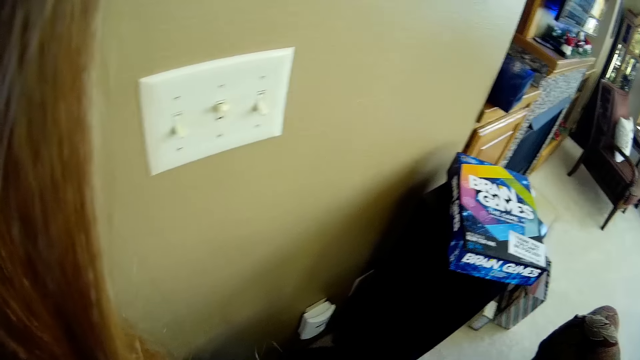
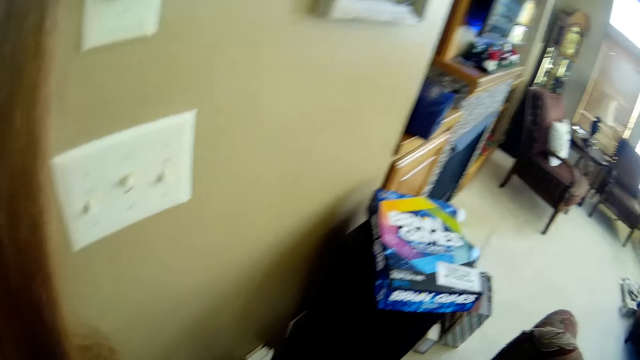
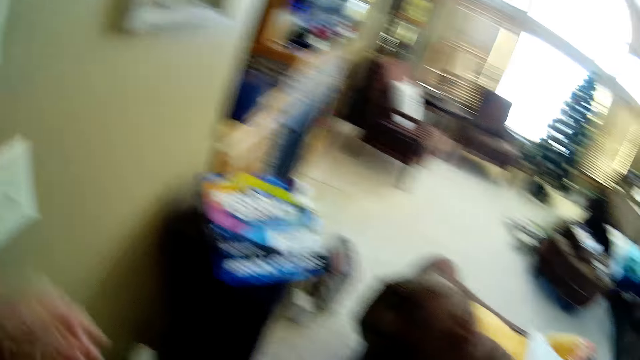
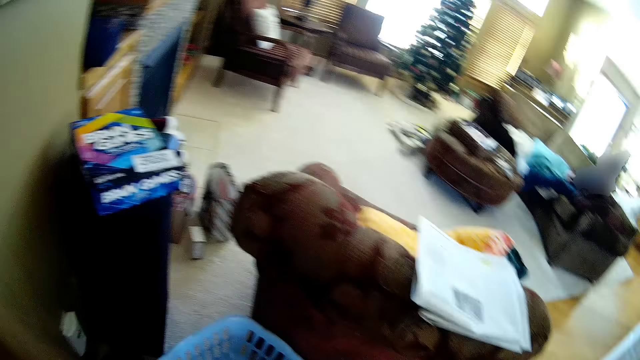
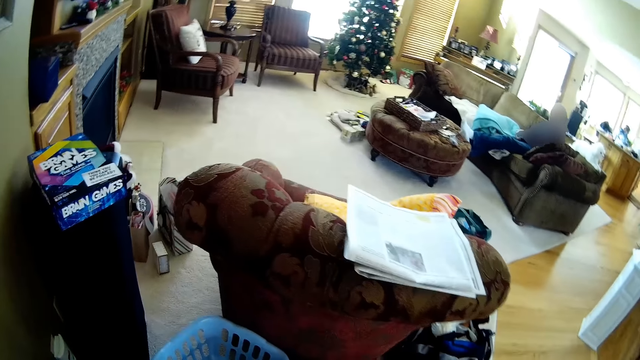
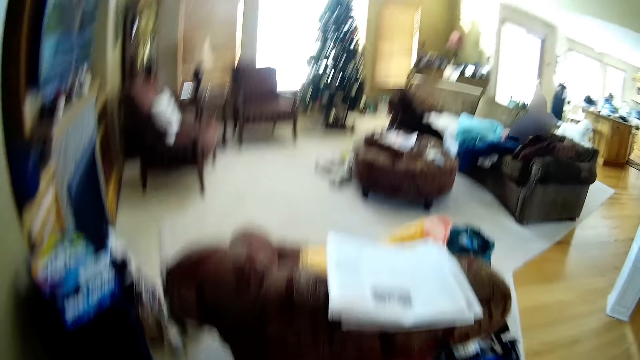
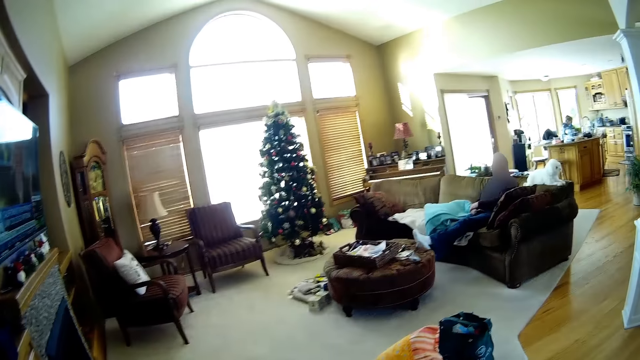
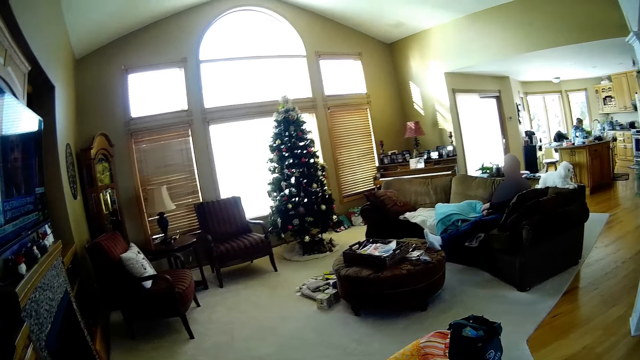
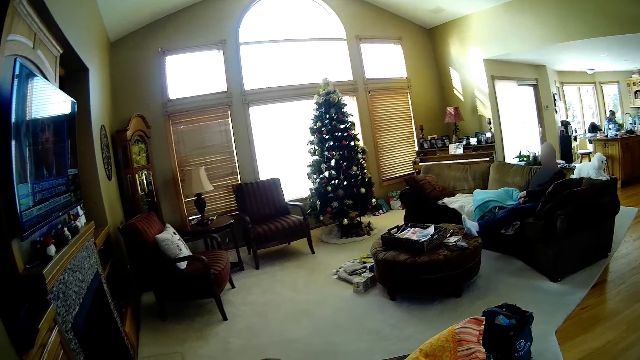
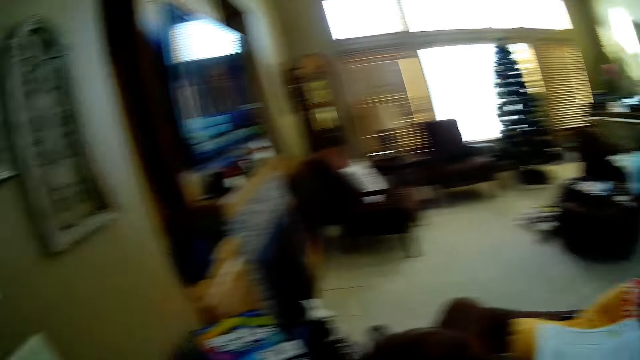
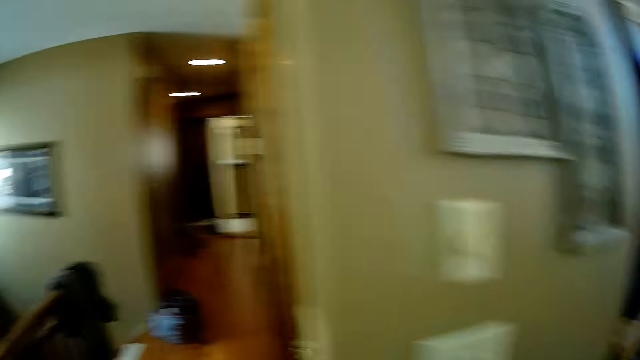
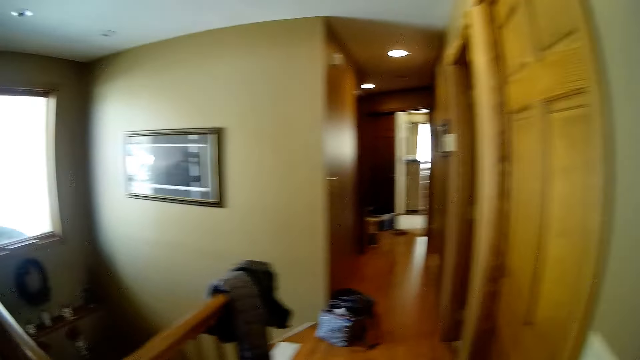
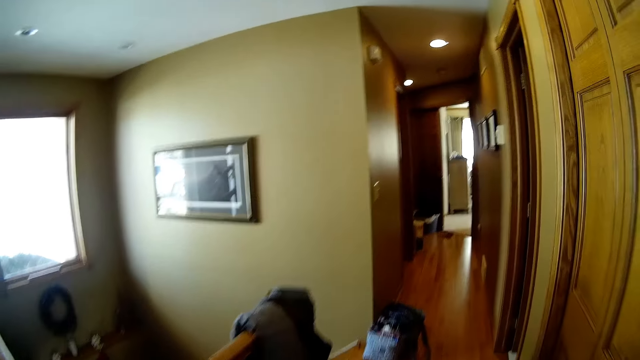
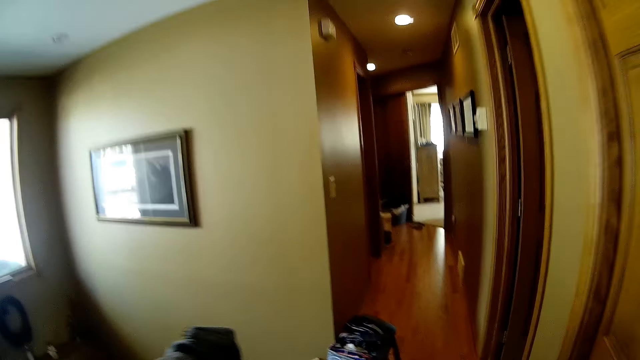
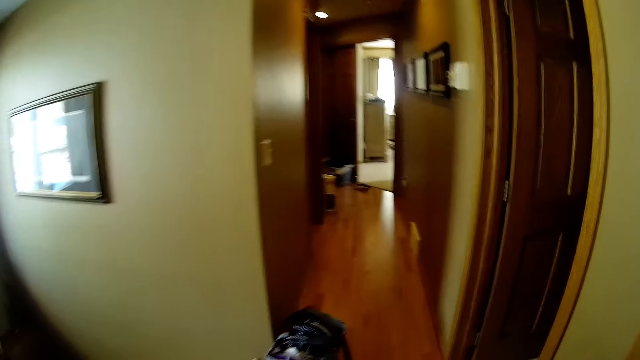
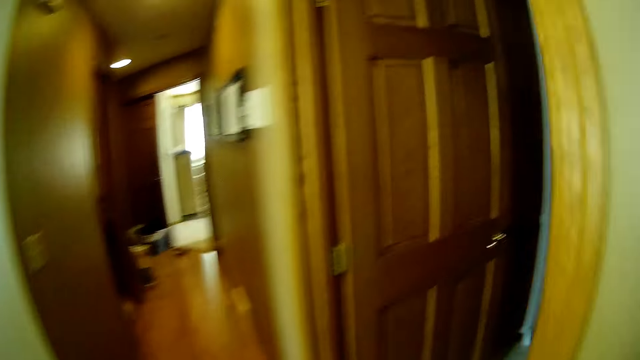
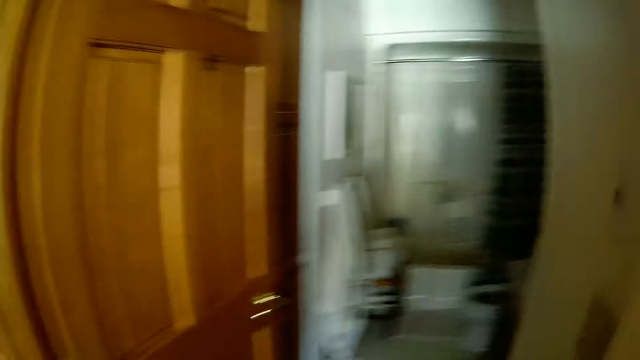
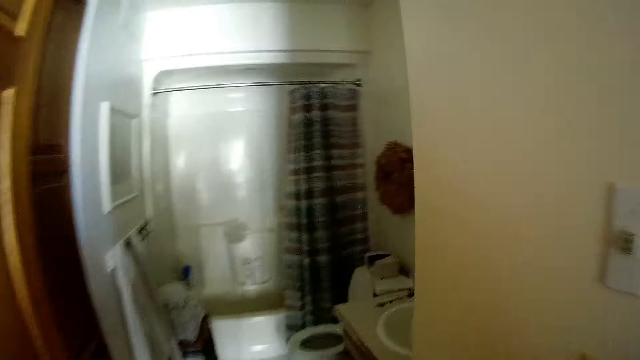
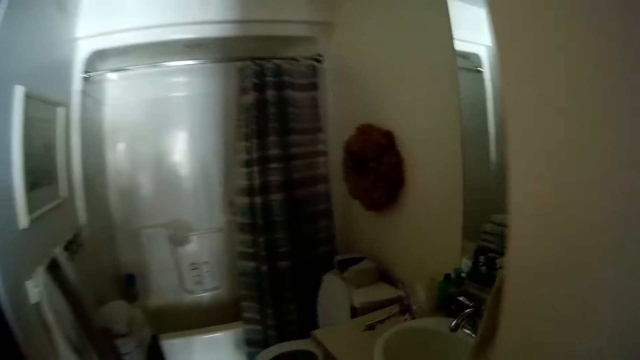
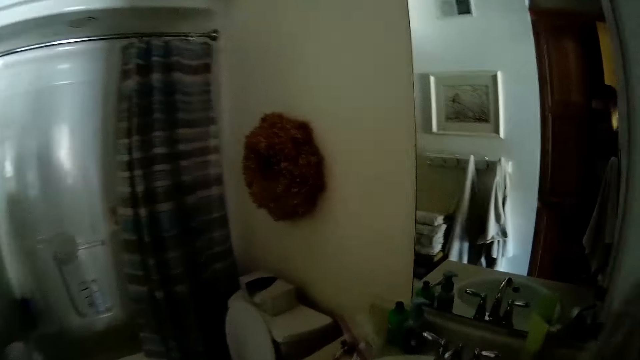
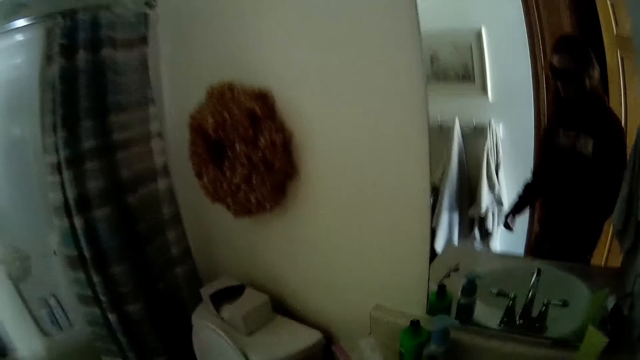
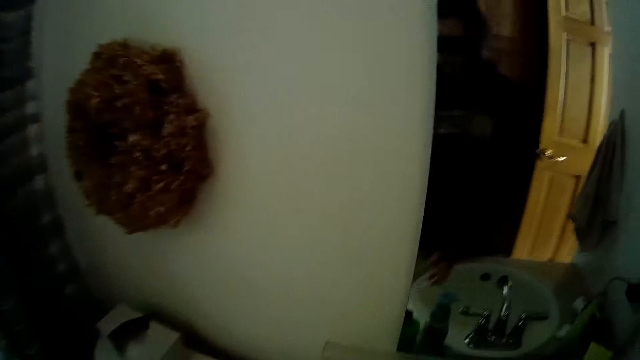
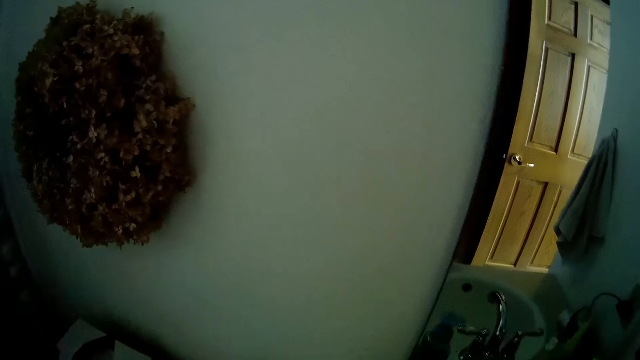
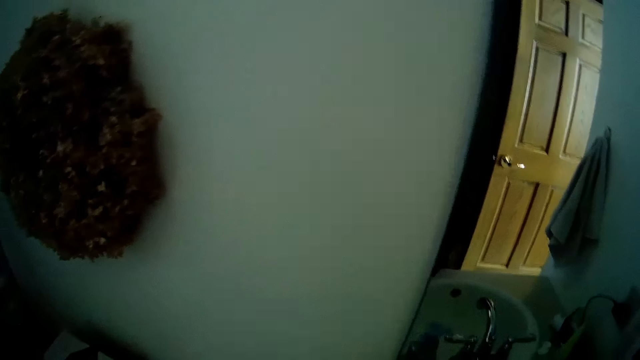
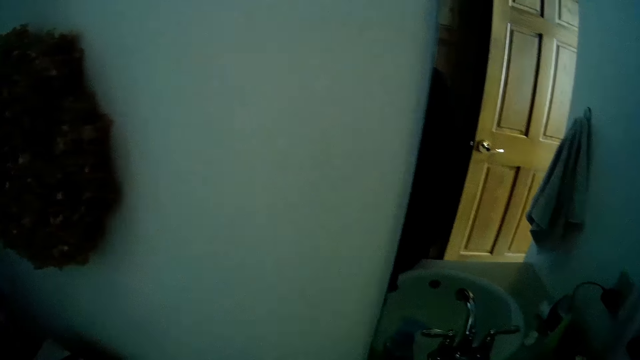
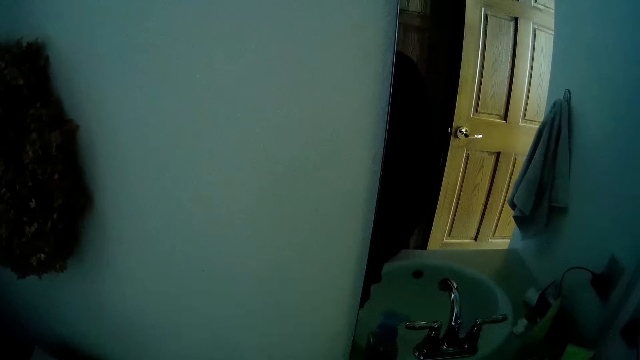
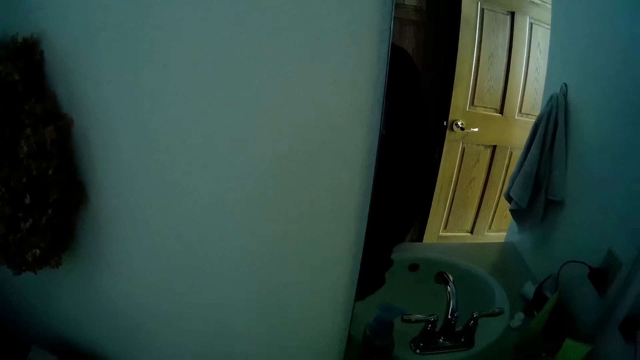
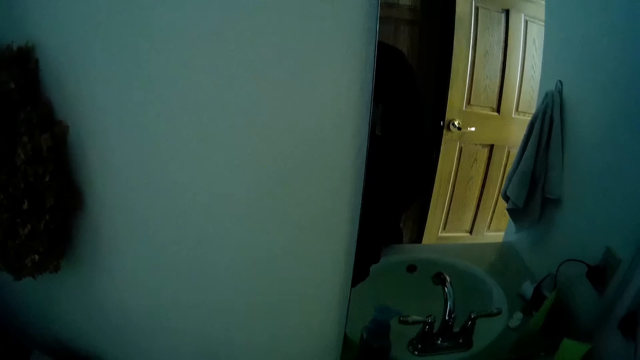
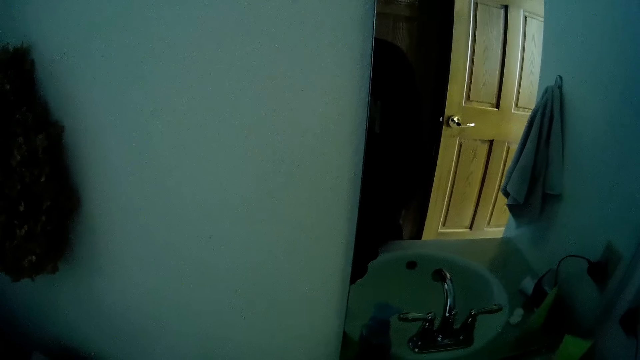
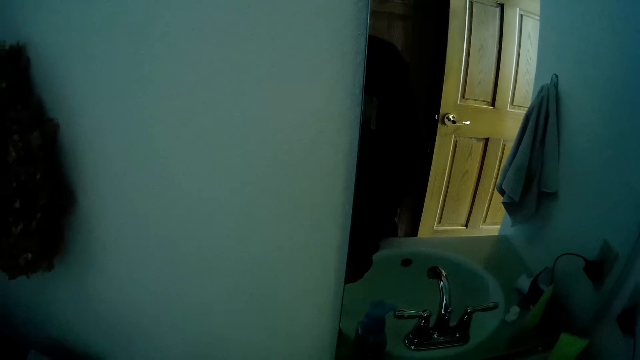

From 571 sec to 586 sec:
The camera wearer walks around the house. They walk into a toilet. They do something on the sink.

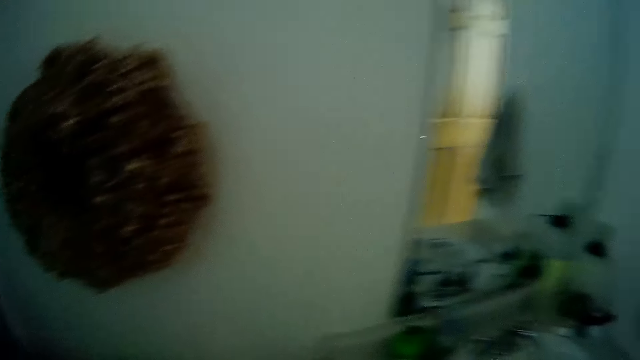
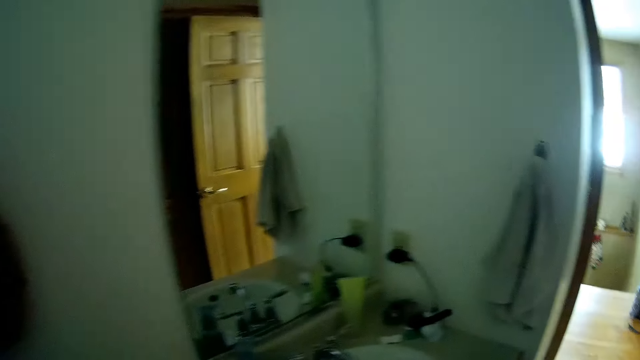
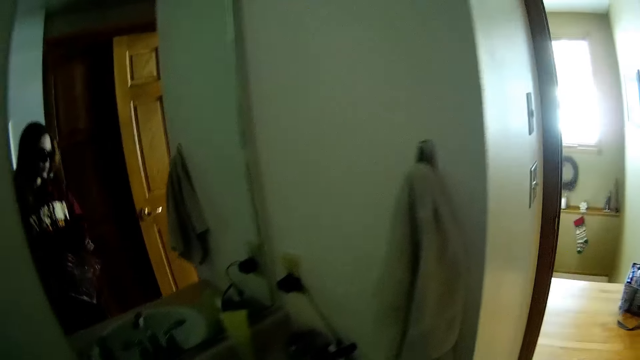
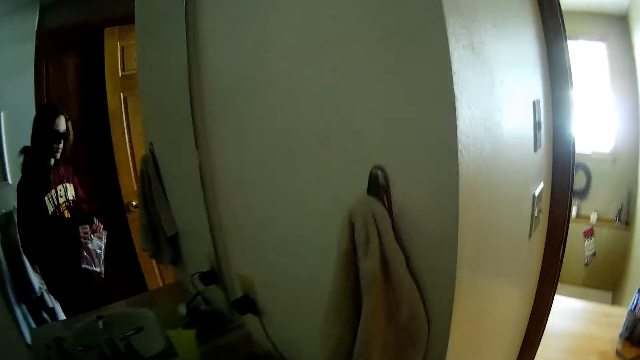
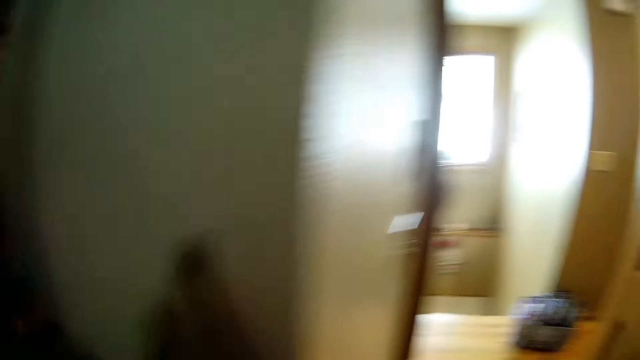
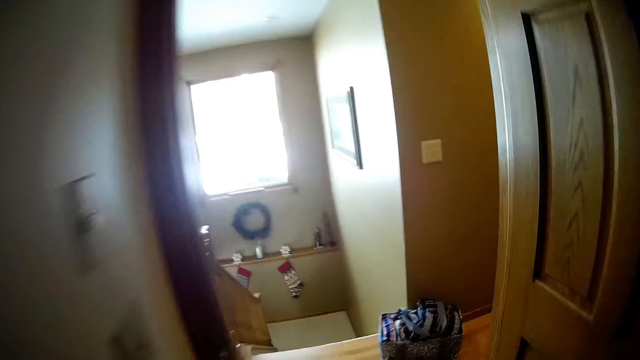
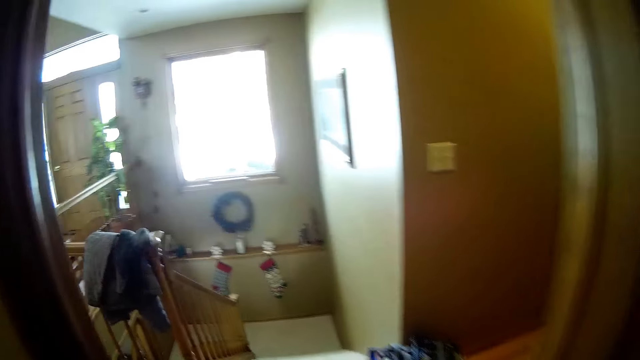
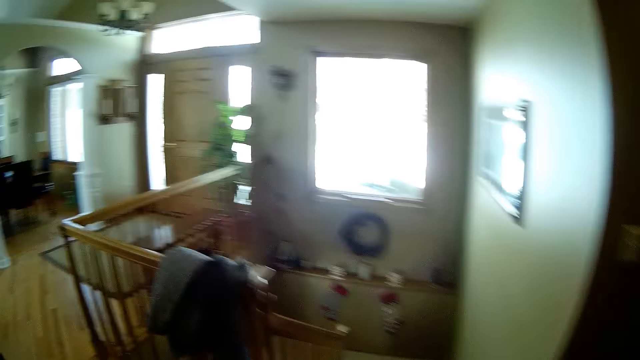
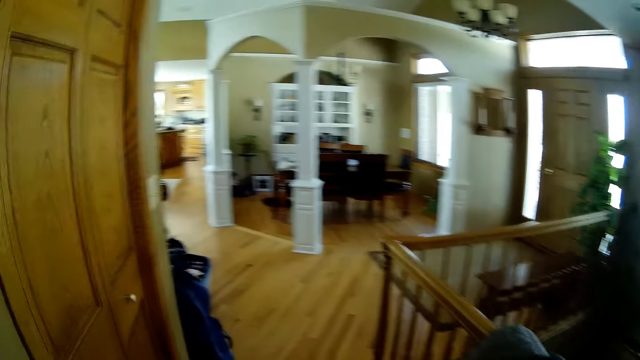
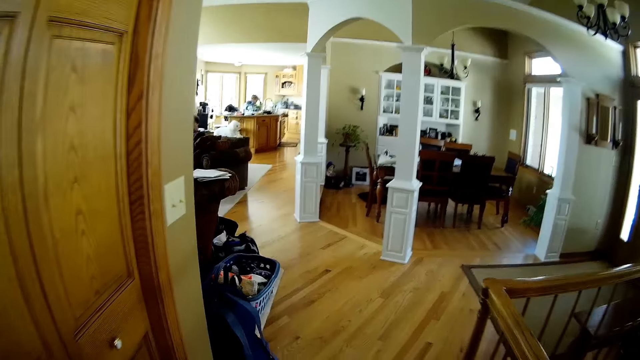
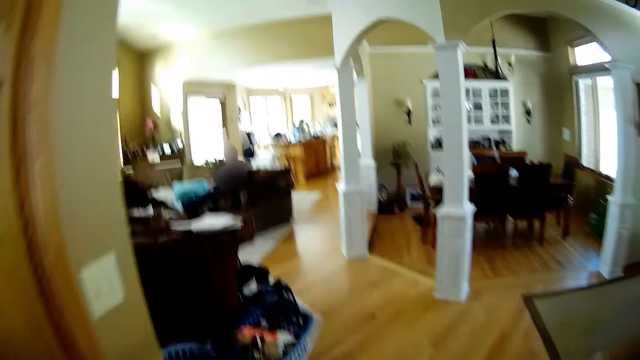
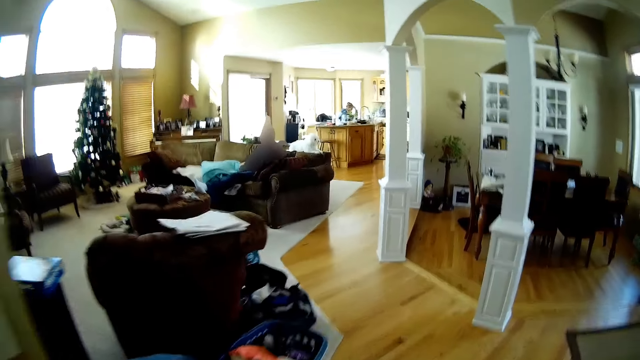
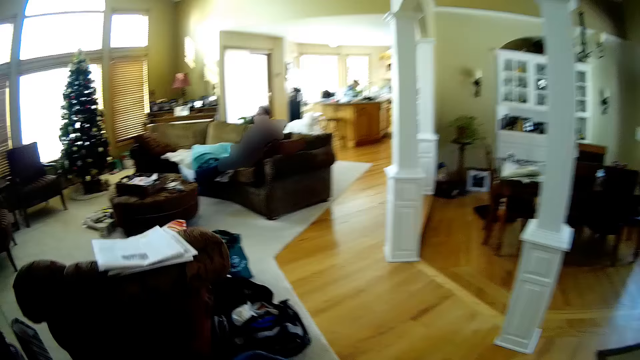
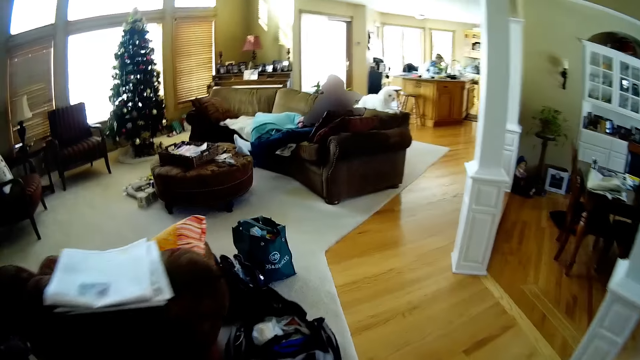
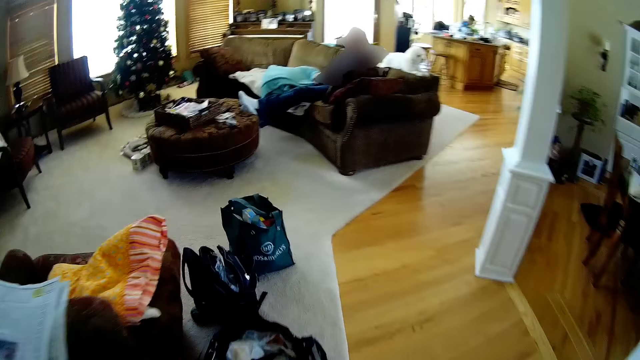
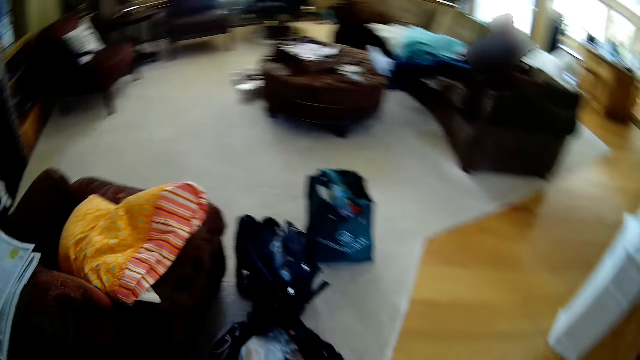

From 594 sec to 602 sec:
The camera wearer picks up the packet from the sink. They look around the house. They walk out of the toilet. They walk around the house.
